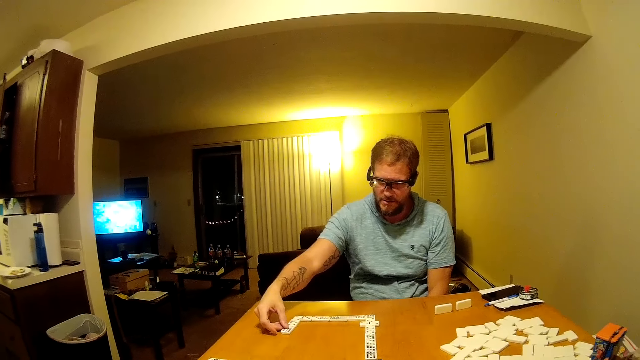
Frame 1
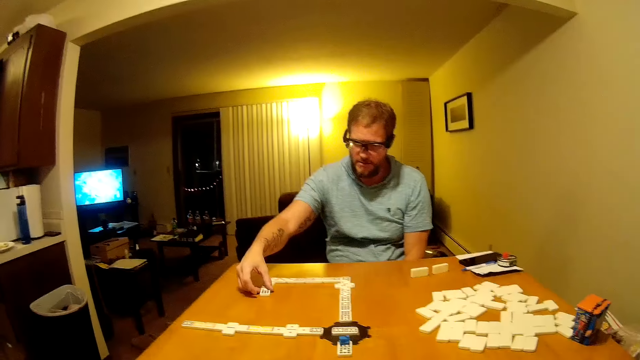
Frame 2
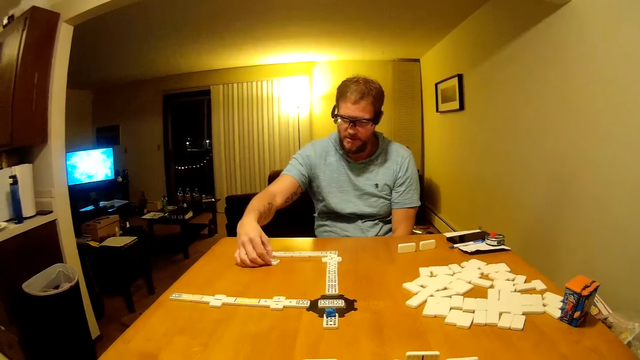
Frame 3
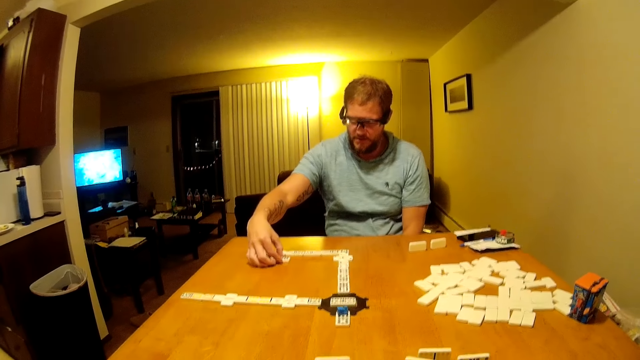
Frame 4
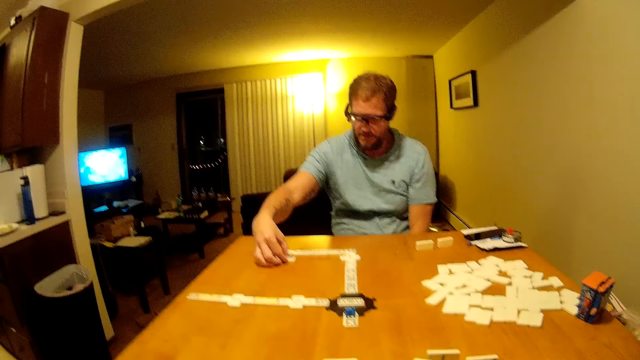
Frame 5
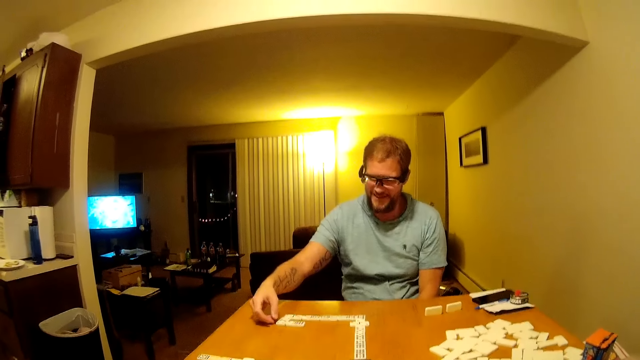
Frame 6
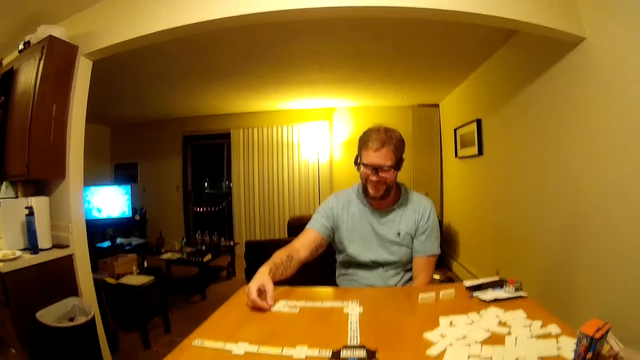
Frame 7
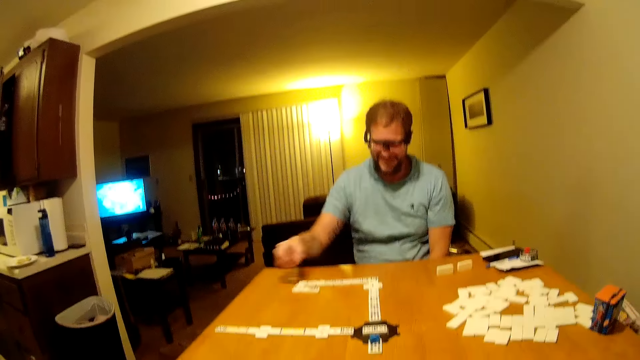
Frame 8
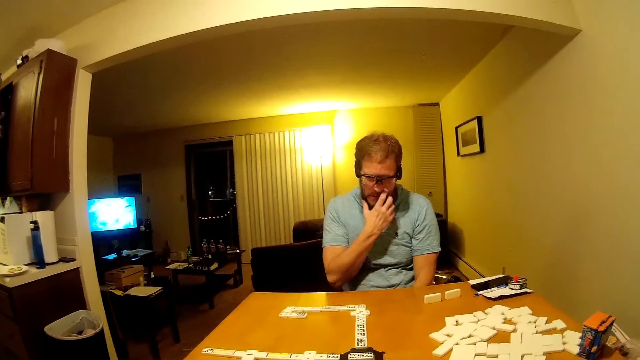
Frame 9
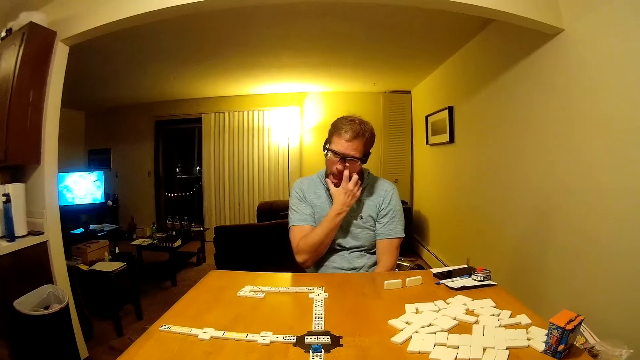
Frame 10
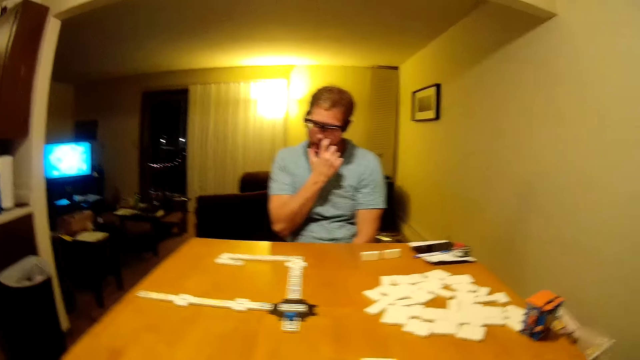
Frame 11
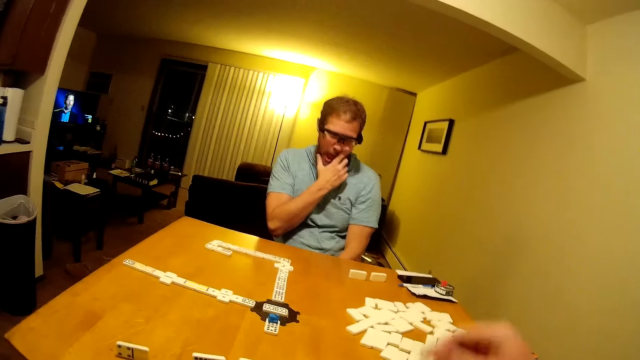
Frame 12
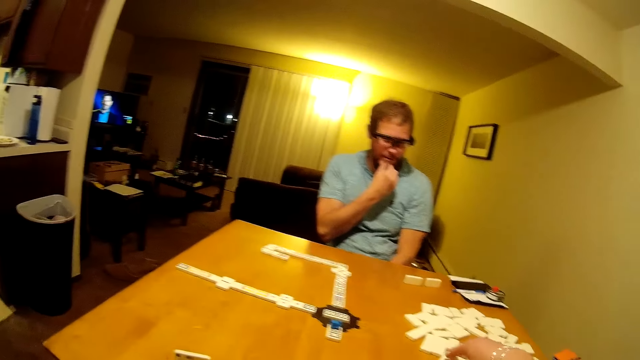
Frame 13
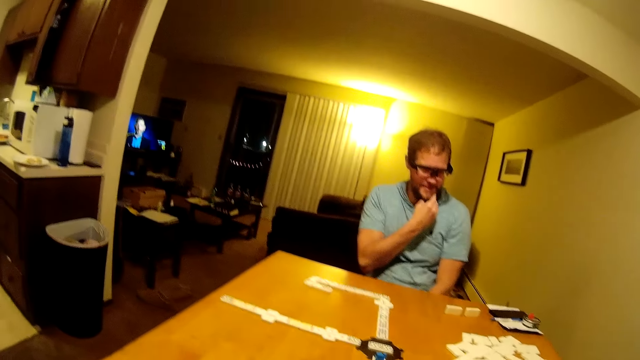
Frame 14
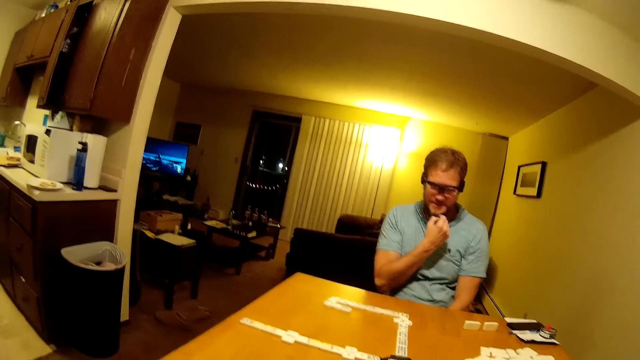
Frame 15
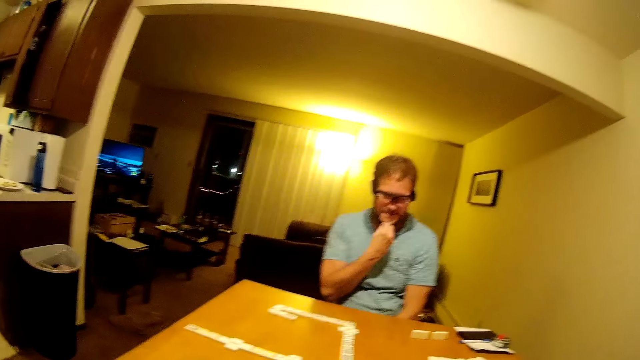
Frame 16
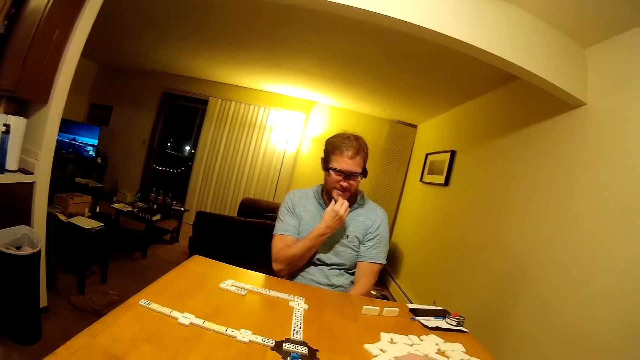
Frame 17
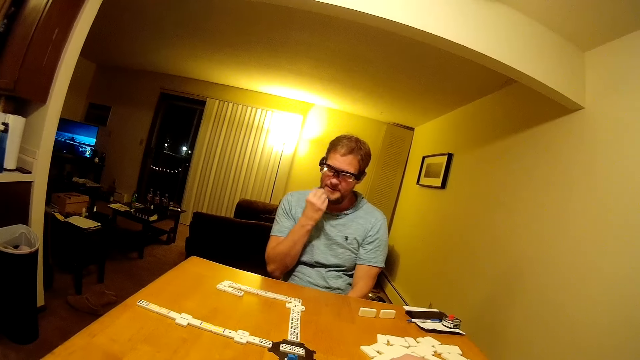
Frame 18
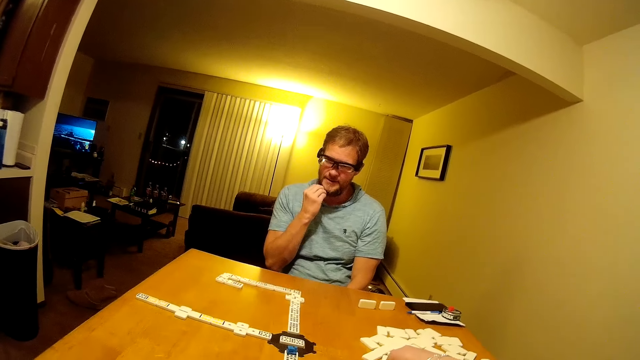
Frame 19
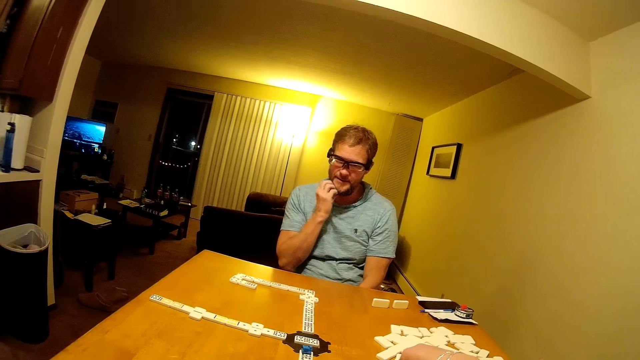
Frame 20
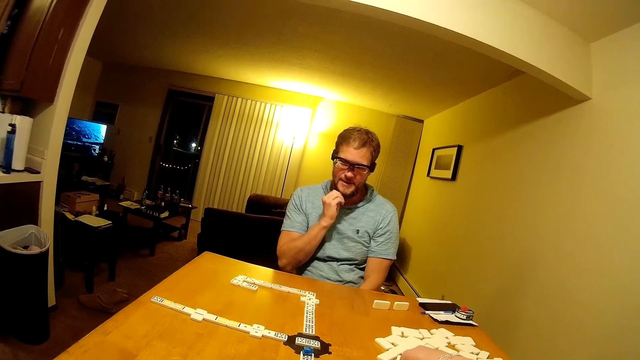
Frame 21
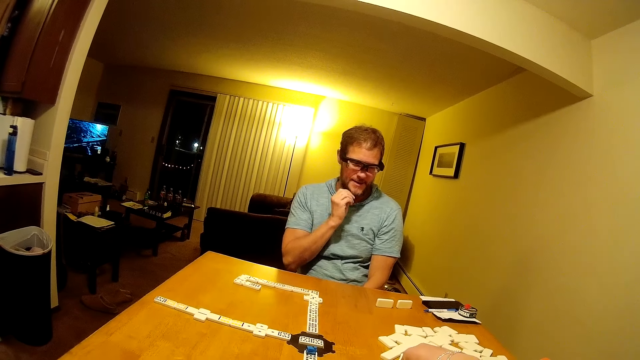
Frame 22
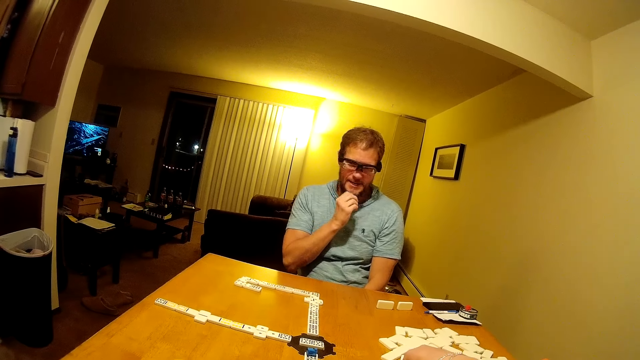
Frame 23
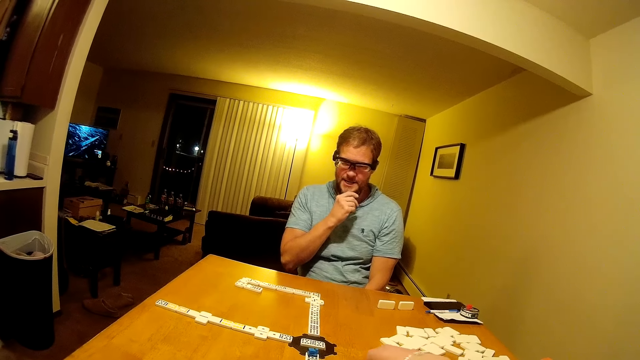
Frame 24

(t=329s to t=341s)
A man moves the domino piece. The camera wearer speaks to the man. The man looks around. The man looks around again. The man touches his face and touches the beard. The camera wearer picks up the domino piece.

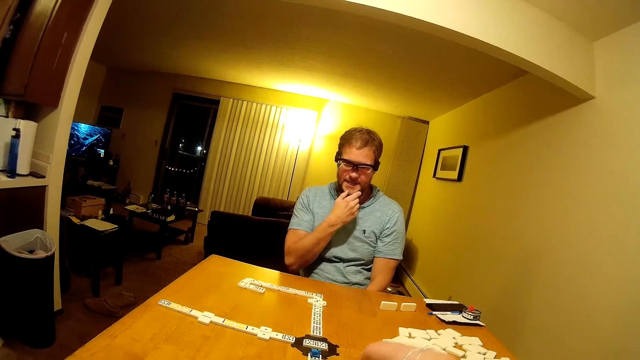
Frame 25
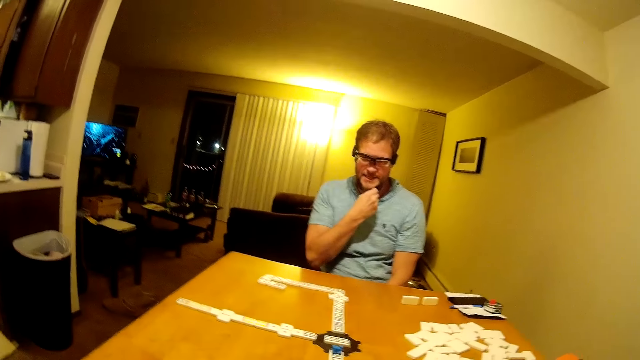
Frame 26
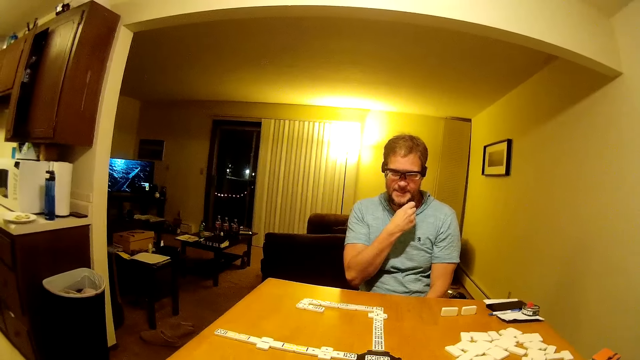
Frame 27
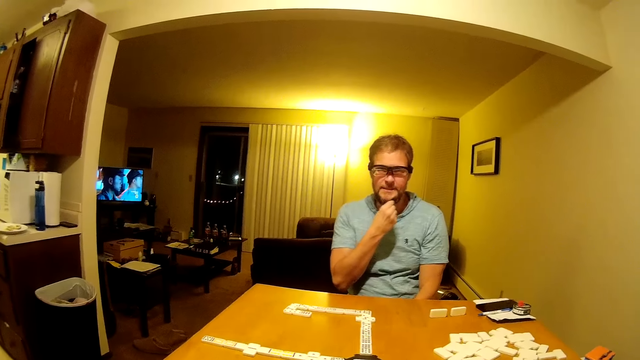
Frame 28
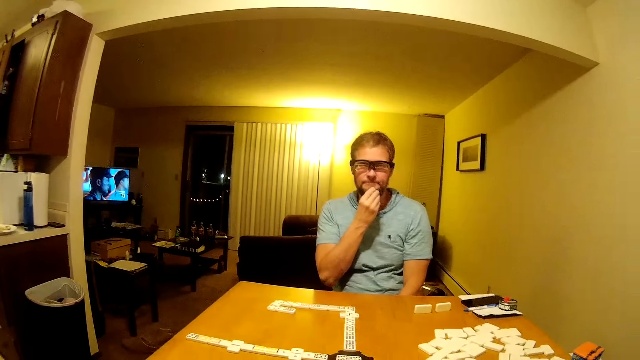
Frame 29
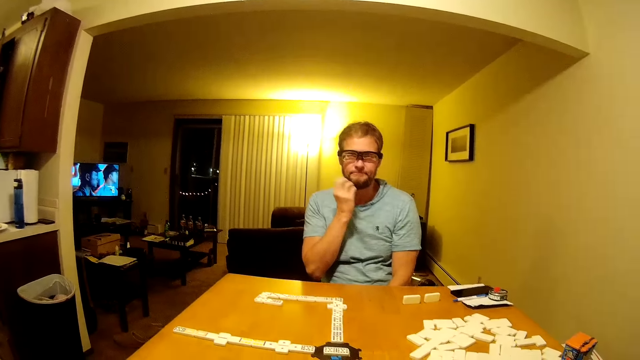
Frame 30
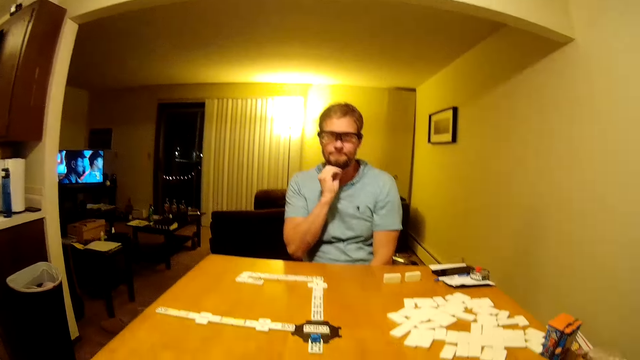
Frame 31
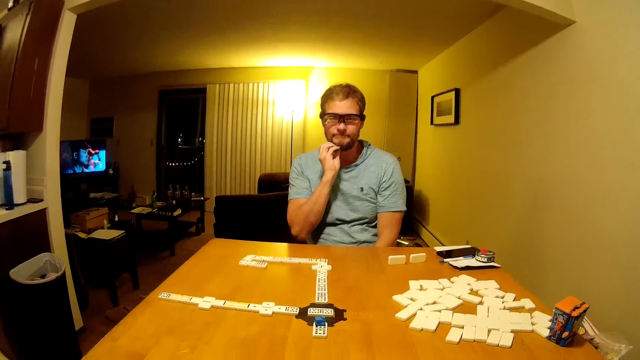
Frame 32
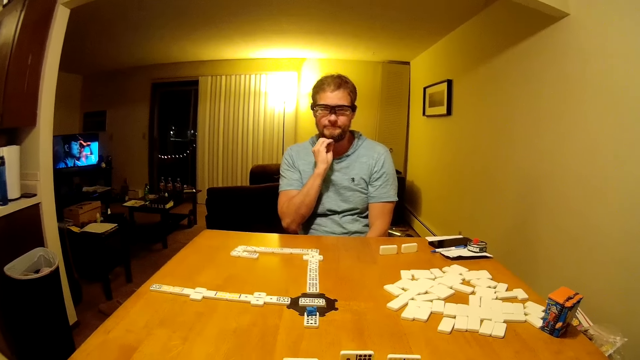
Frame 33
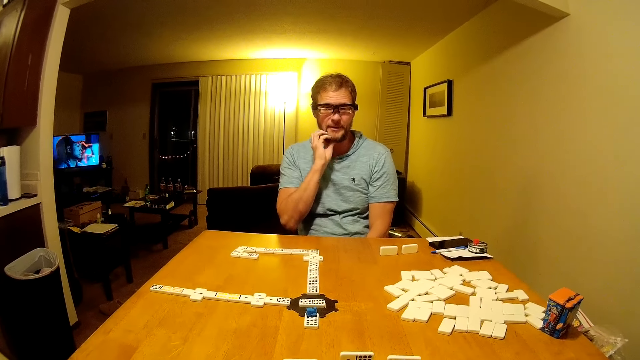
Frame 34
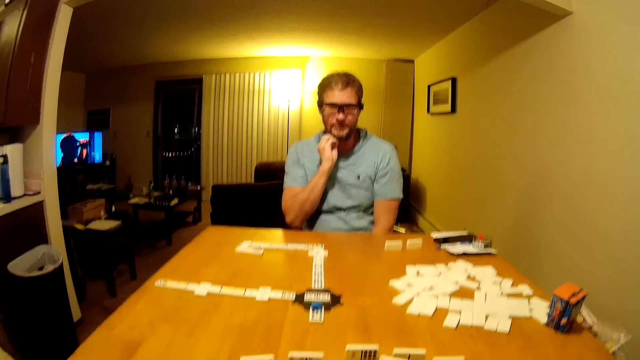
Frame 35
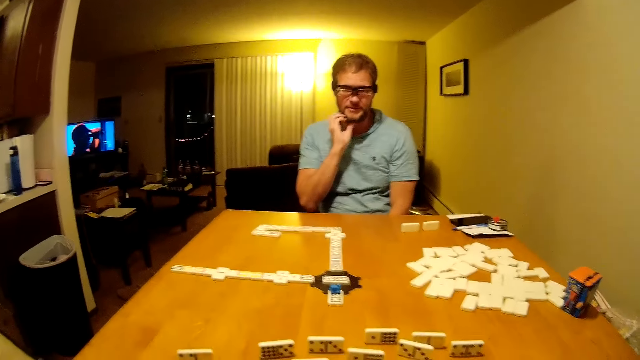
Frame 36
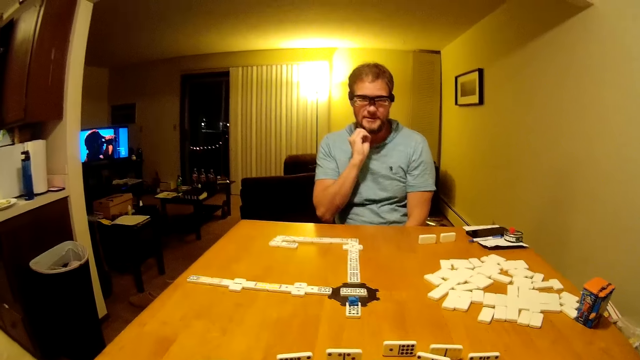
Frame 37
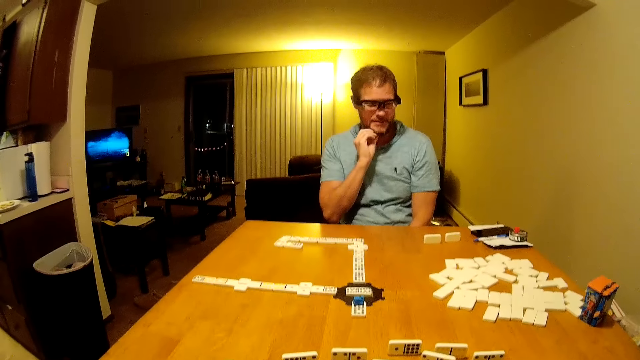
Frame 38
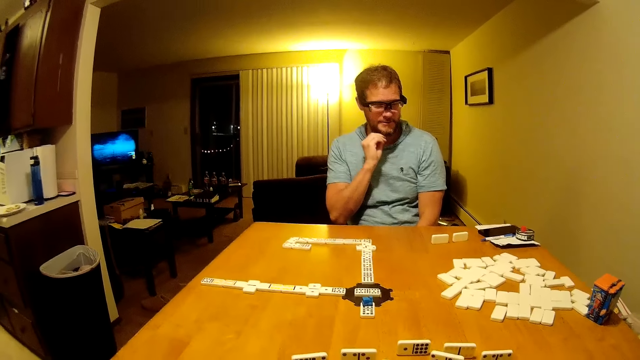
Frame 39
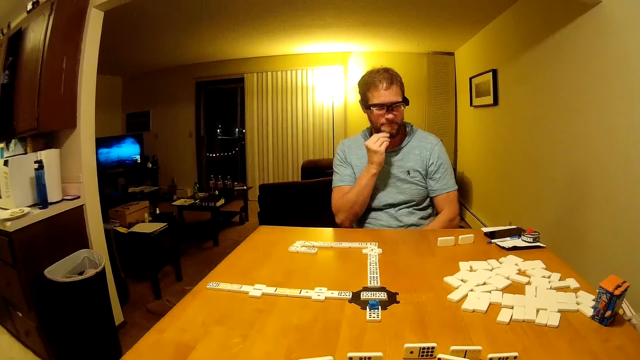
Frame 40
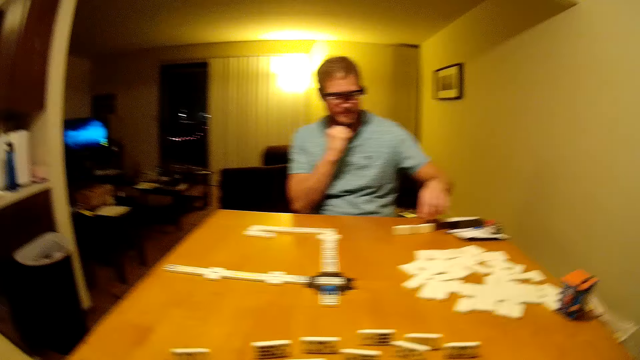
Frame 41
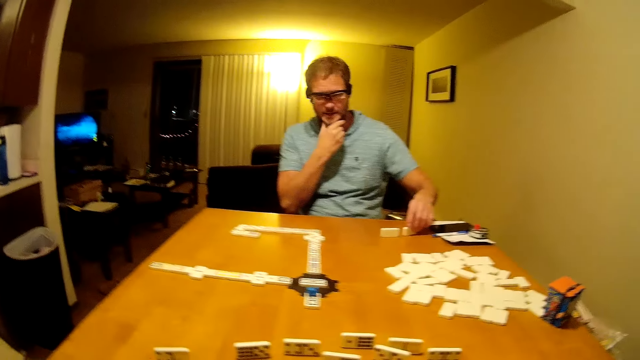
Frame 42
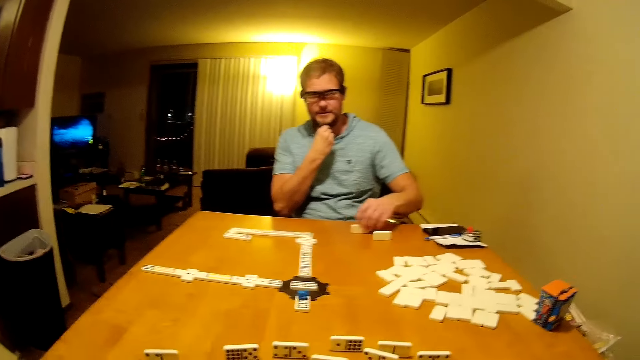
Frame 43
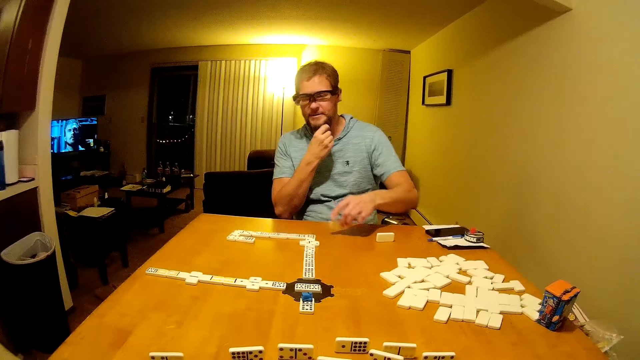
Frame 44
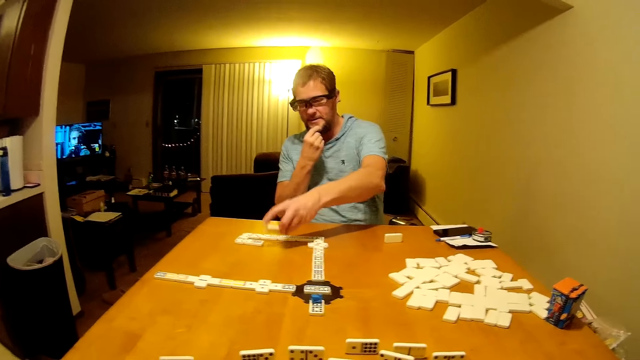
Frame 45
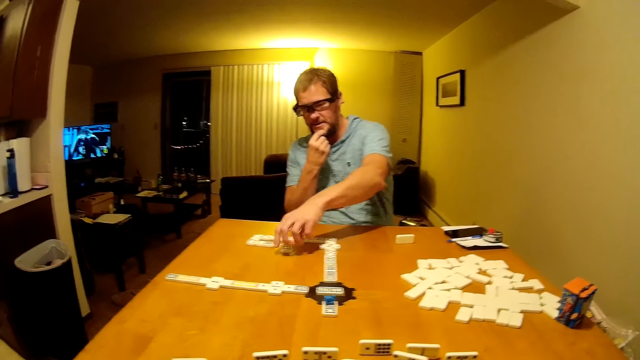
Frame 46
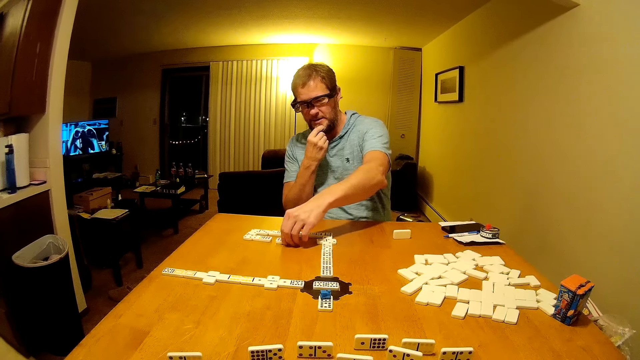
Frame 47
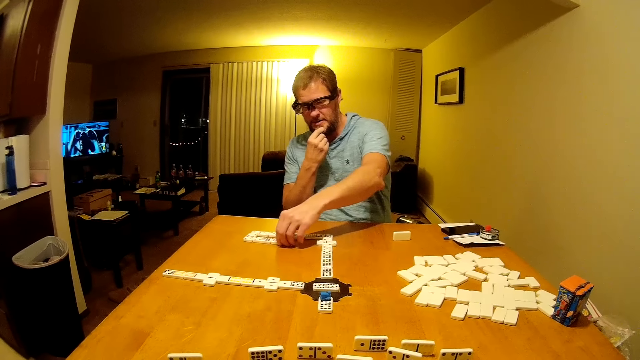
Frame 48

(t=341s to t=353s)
A man speaks to the camera wearer. The man moves the domino piece on the table, picks the domino from the table and places the domino on the line of the dominoes.
